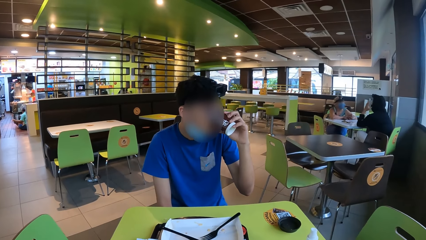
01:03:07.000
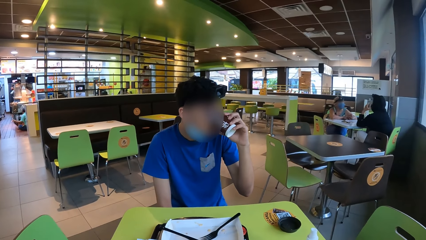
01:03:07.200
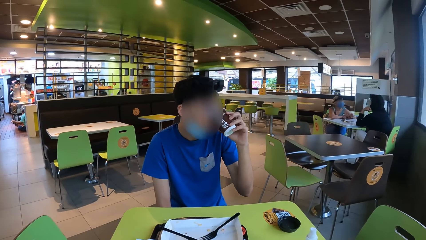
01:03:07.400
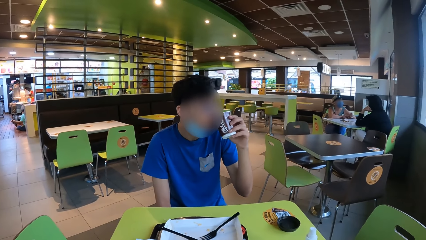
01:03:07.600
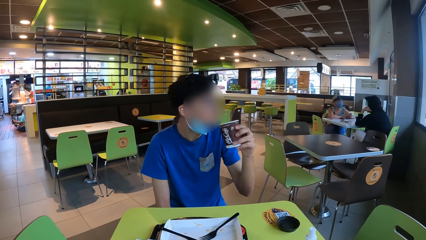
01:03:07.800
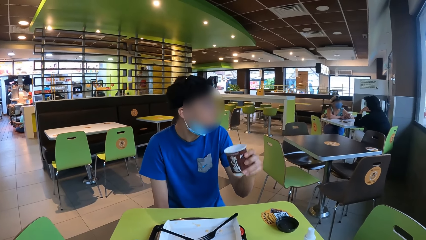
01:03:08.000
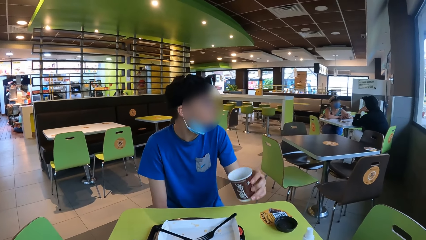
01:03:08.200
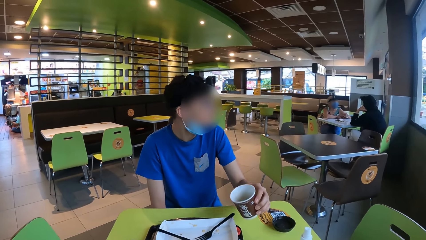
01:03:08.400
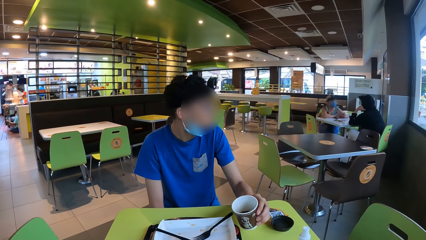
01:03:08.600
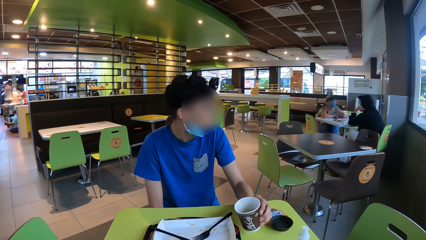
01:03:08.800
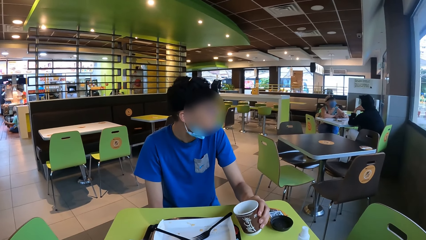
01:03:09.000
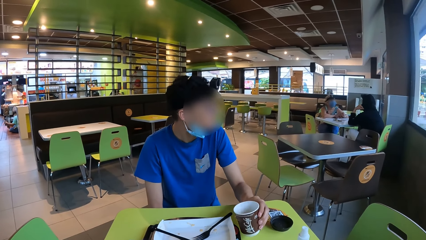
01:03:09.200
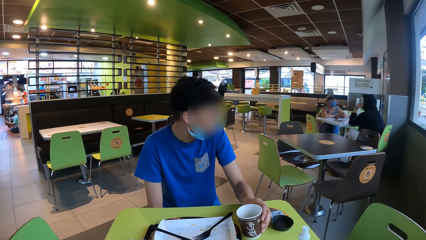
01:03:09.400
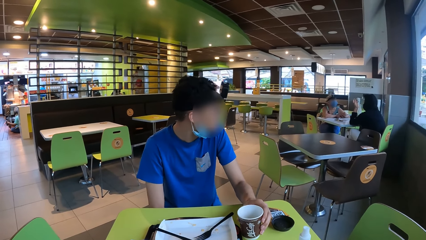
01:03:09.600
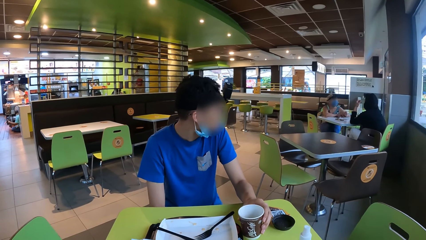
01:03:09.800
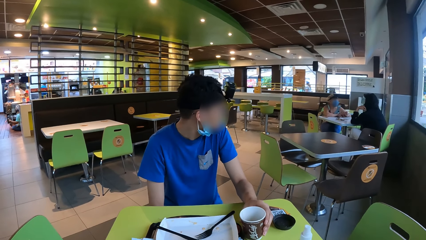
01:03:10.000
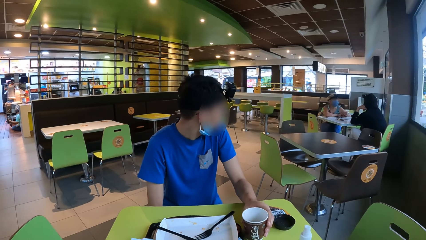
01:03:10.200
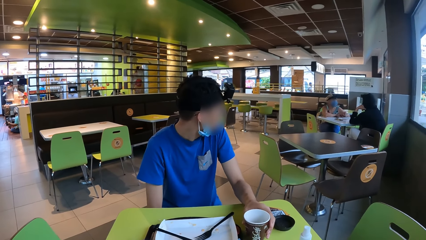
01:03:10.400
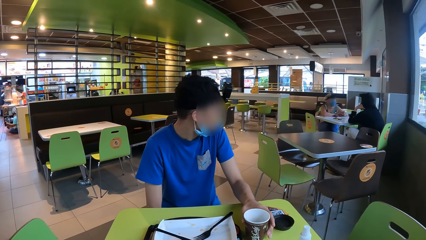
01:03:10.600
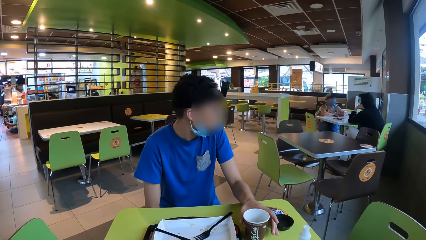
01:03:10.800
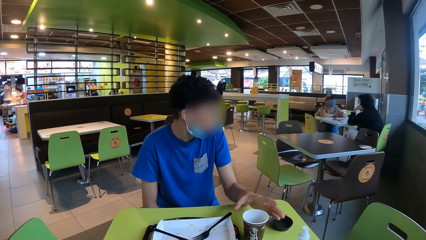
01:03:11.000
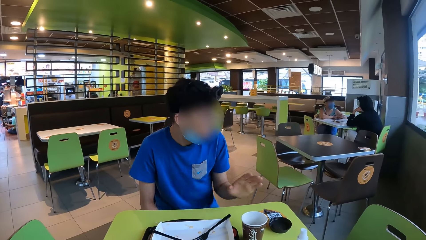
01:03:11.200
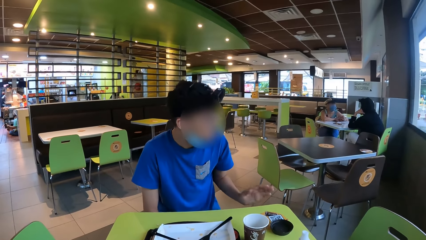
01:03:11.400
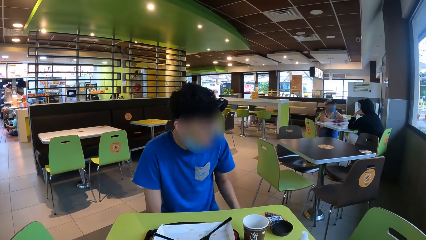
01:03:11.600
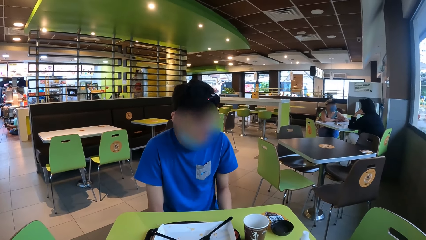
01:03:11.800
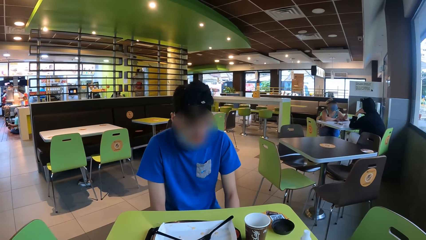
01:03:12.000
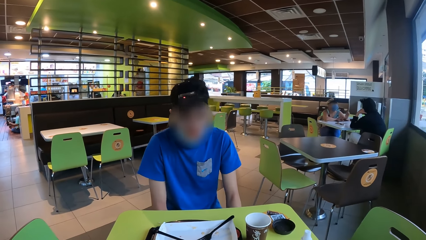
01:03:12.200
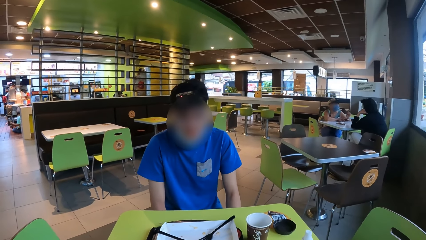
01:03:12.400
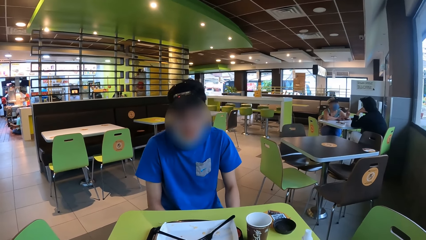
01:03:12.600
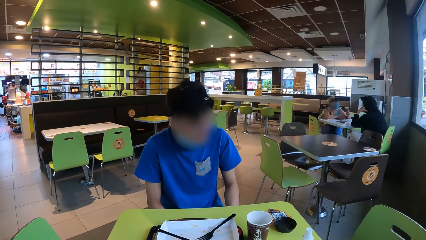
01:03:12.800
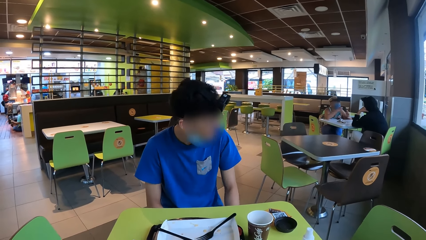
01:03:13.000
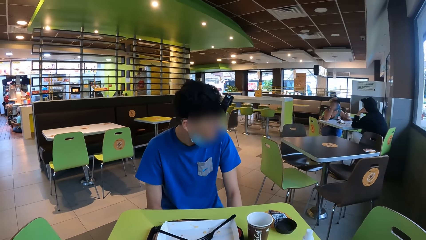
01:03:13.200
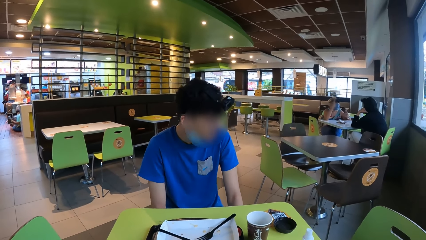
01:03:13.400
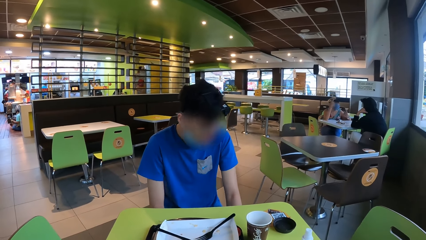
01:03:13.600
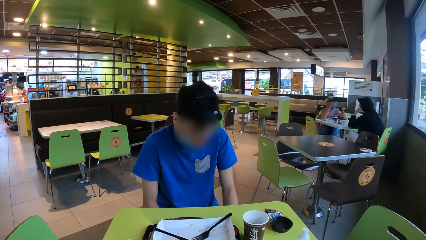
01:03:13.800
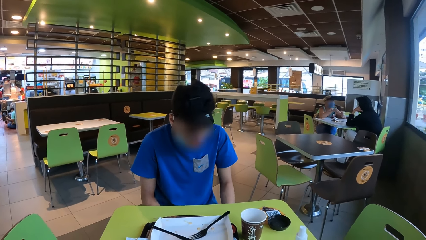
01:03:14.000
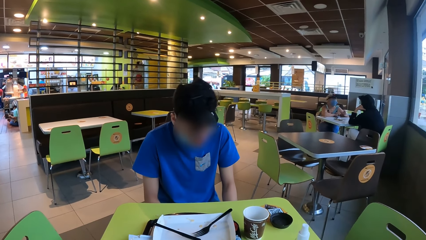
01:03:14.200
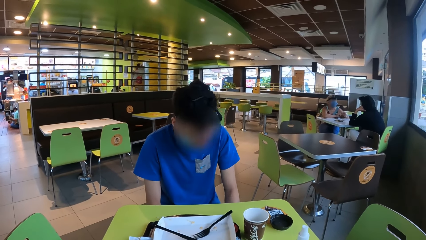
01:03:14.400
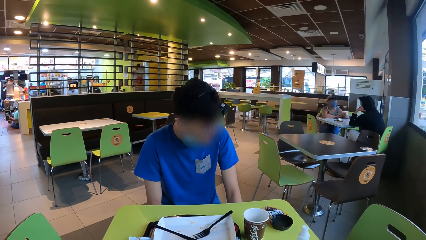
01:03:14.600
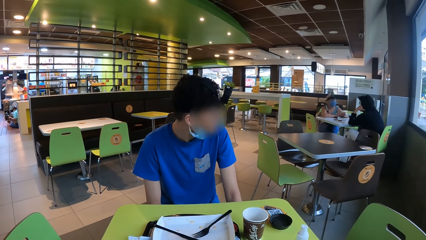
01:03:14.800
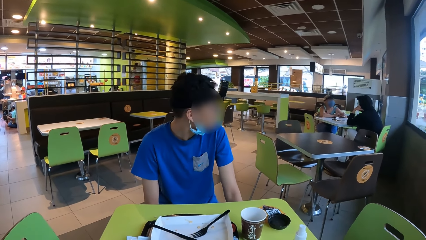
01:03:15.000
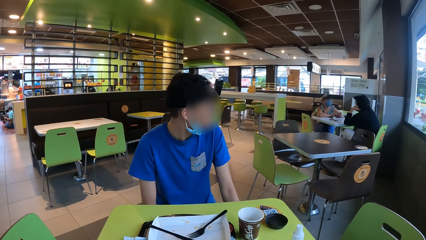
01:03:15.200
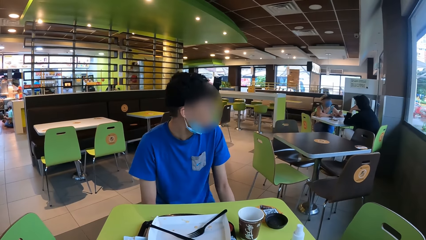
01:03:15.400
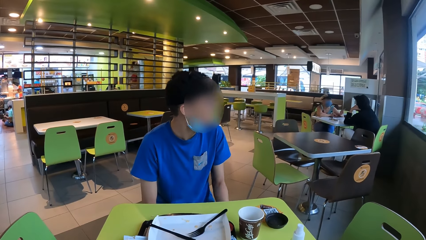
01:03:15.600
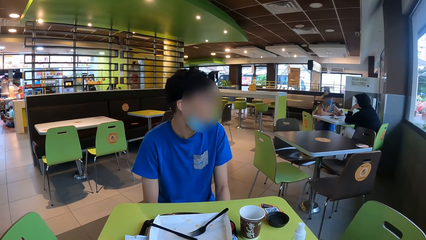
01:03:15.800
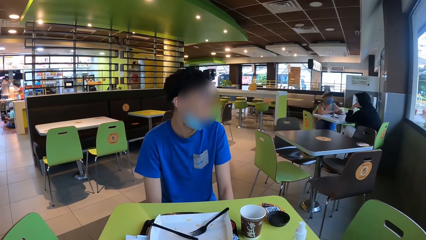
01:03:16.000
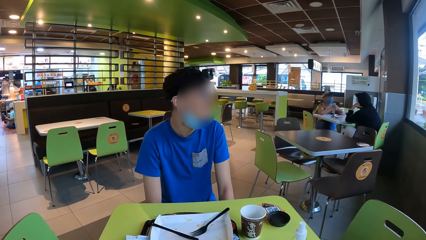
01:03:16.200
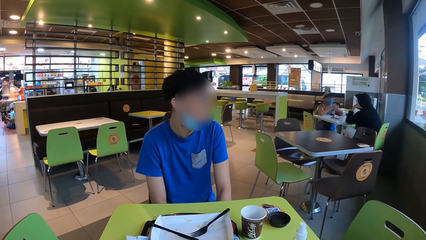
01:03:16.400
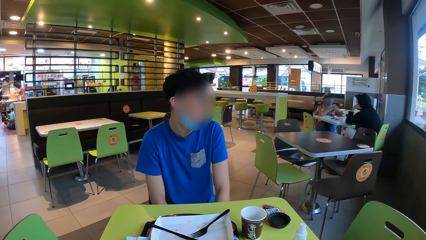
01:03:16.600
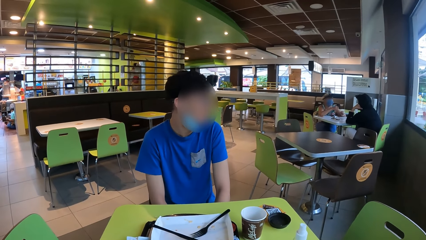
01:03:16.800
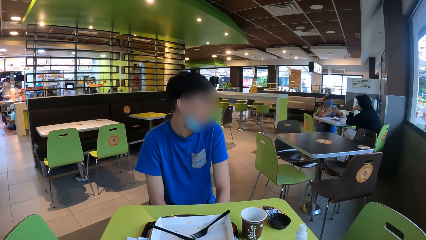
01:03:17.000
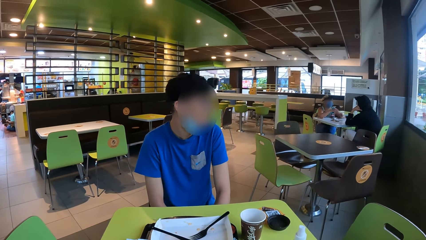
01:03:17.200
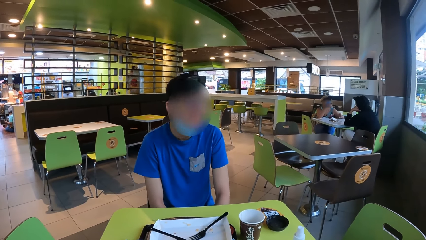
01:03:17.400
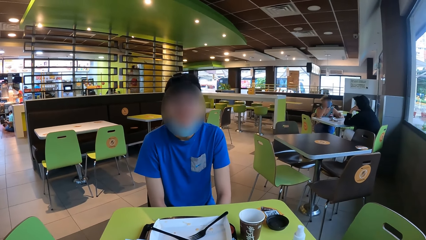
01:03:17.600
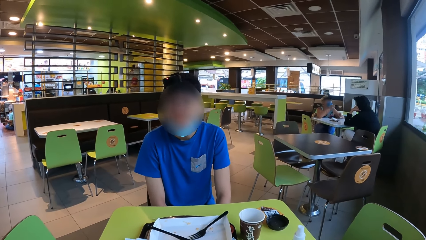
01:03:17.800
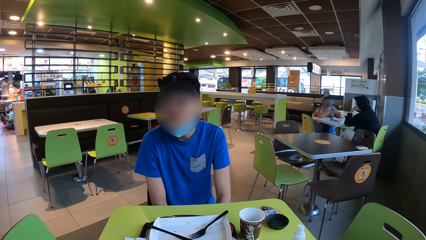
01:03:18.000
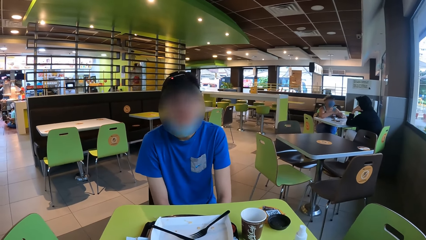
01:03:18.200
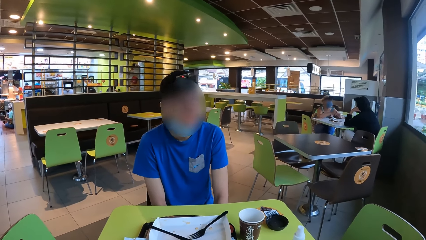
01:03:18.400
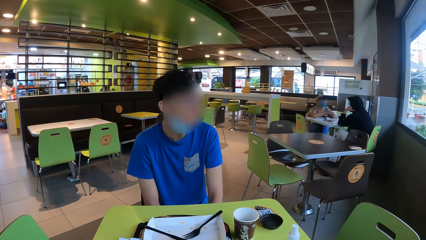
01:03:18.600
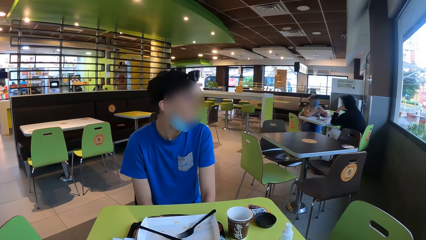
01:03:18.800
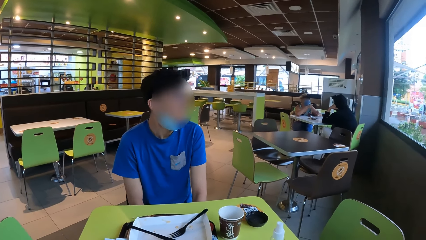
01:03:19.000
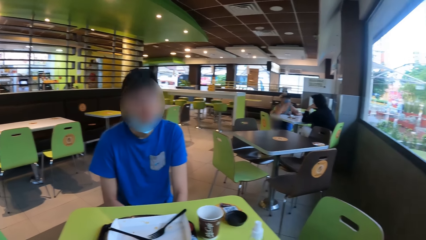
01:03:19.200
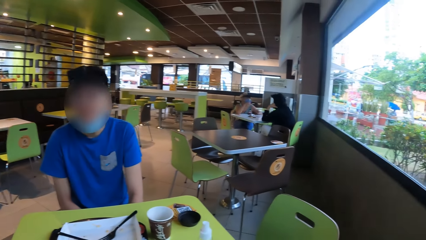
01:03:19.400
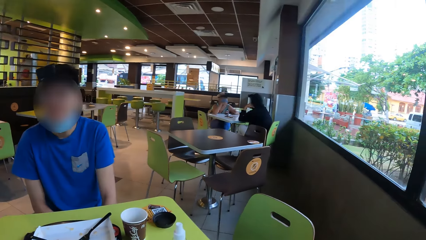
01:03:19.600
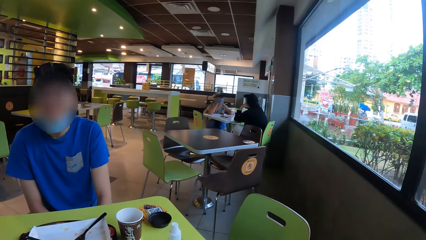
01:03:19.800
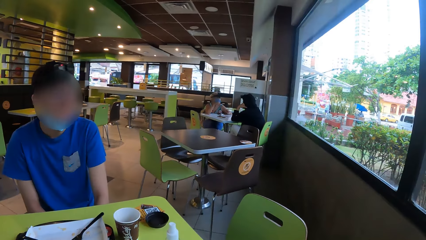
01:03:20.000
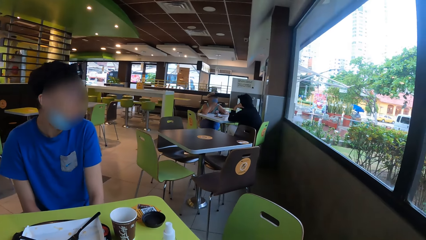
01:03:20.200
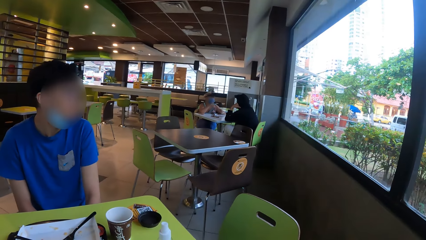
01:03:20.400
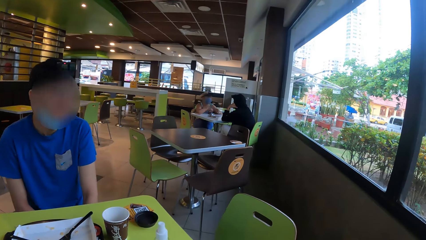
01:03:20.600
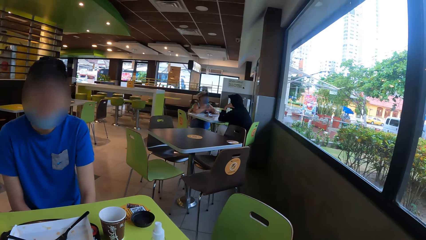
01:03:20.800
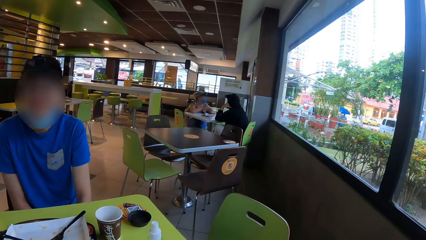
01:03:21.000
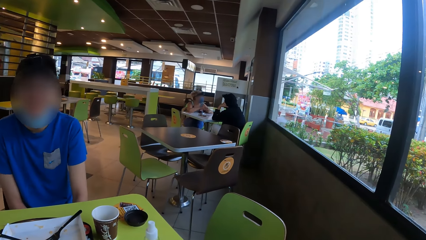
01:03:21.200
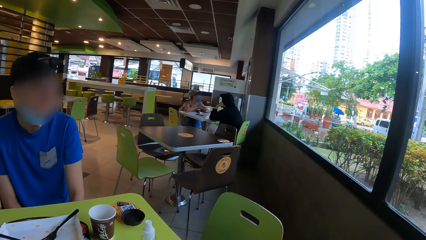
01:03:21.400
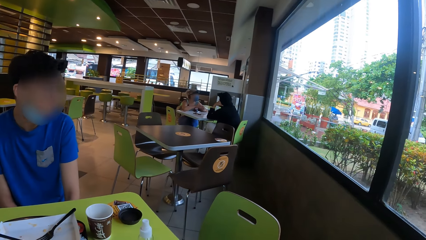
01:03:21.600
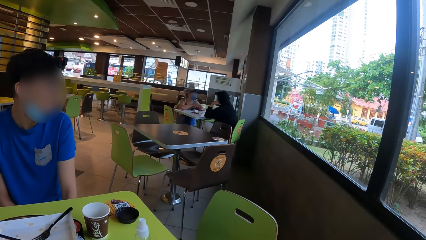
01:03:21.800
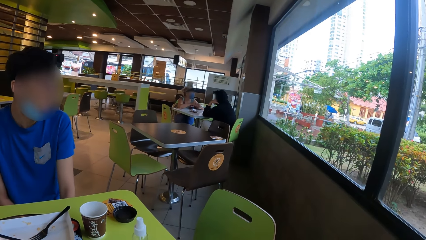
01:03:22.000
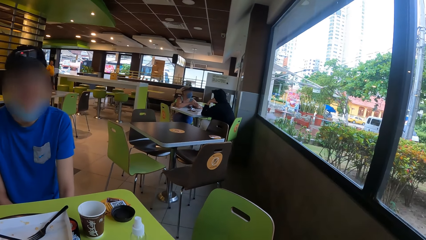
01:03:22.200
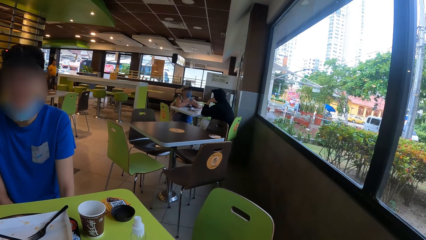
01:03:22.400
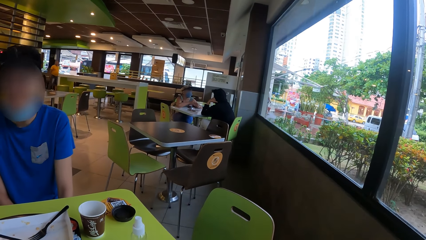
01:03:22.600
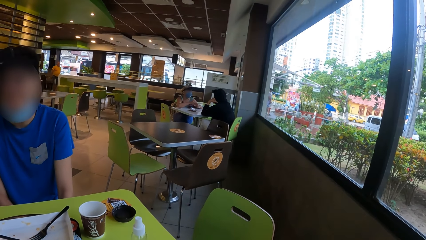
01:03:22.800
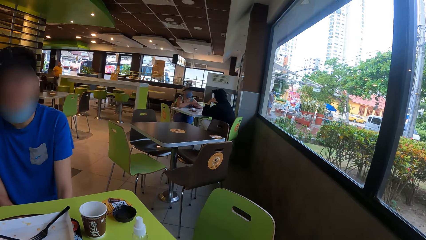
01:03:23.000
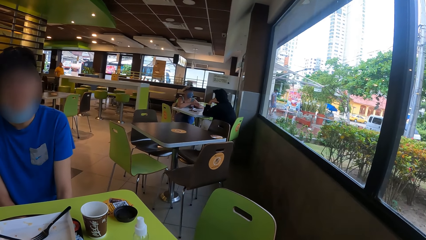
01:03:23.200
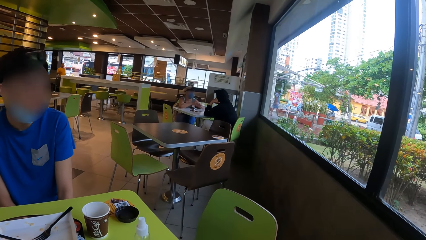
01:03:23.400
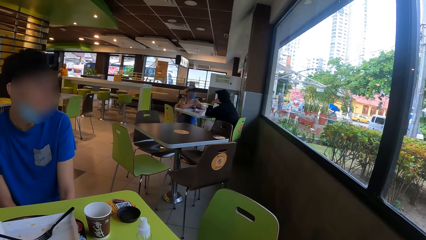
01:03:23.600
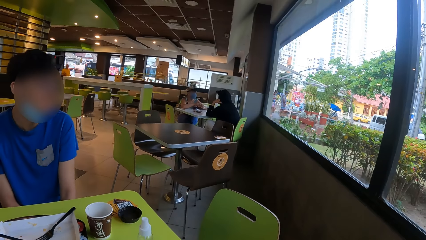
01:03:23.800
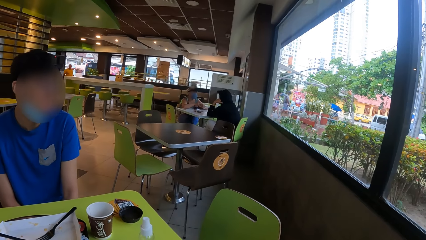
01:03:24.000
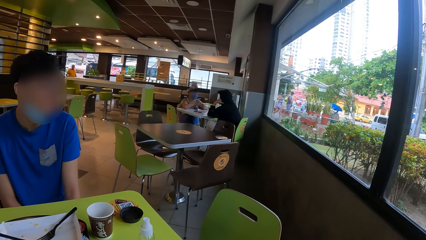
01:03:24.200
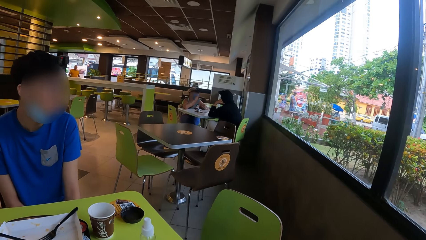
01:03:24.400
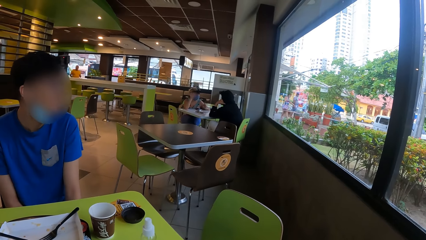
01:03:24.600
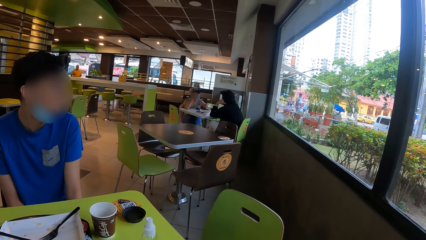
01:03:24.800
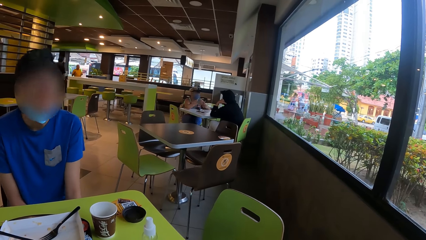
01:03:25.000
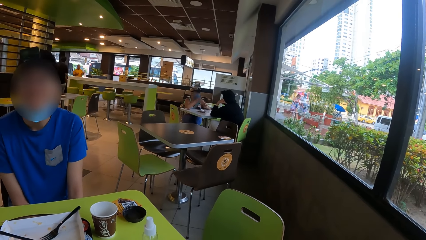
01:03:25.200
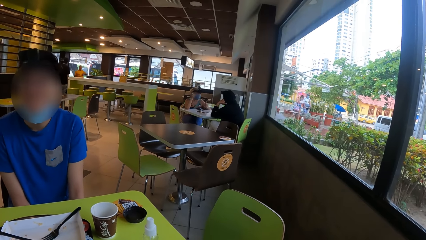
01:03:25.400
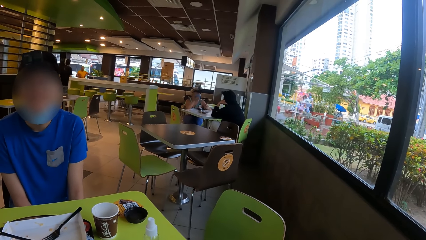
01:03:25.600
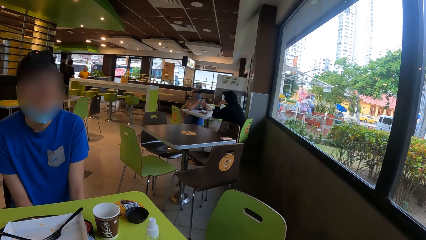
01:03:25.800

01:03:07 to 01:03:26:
The man puts the cup on the table. The man moves his head. The man interacts with the camera wearer. The man looks around the restaurant. Another man moves the head. The camera wearer looks outside the restaurant window. They interact with the other man.
